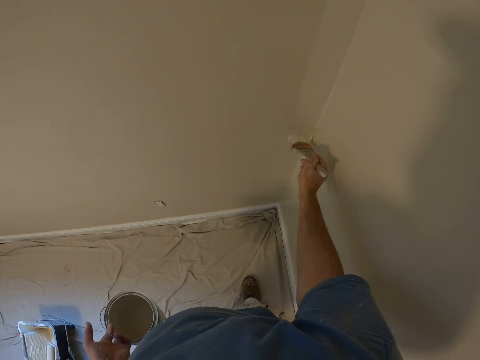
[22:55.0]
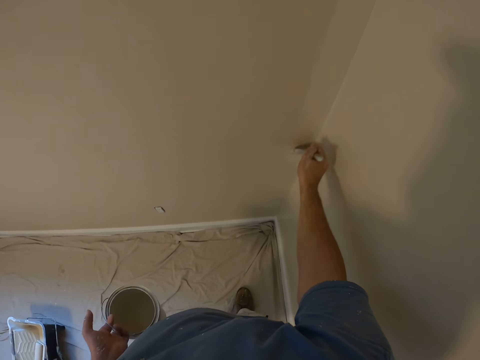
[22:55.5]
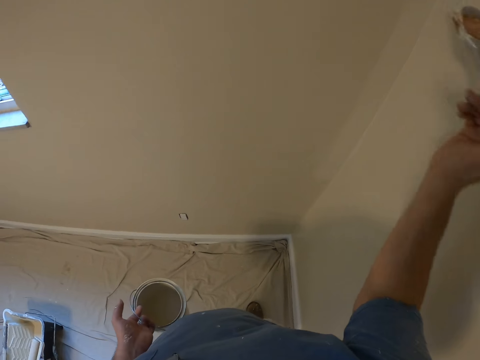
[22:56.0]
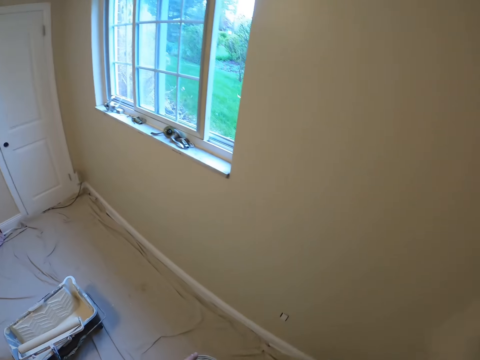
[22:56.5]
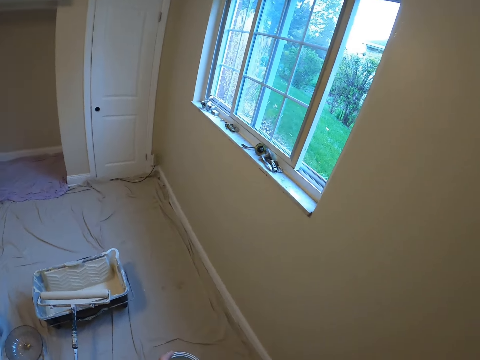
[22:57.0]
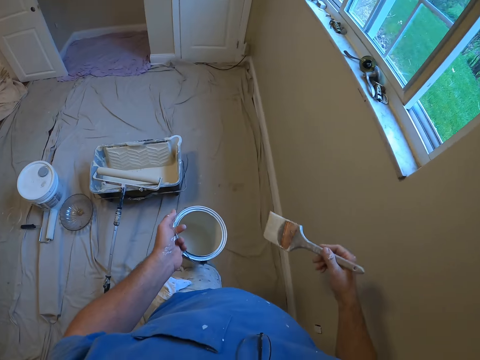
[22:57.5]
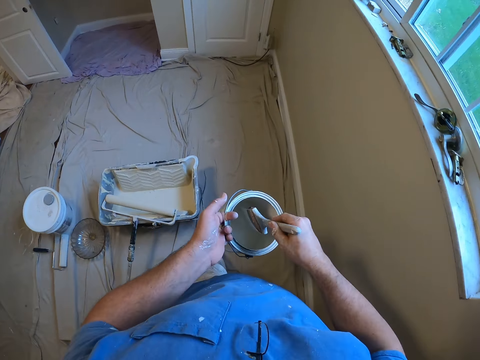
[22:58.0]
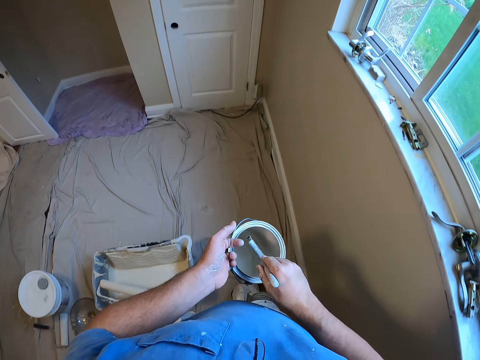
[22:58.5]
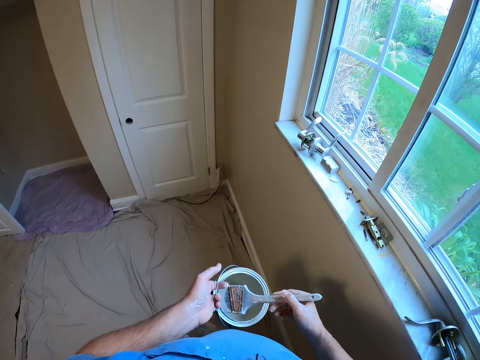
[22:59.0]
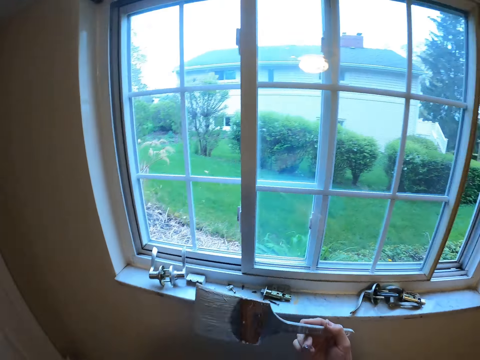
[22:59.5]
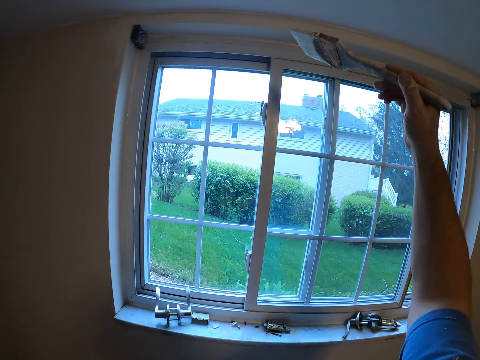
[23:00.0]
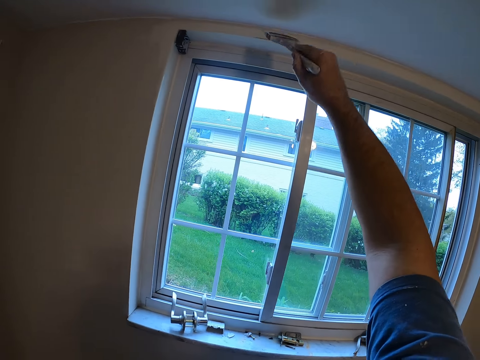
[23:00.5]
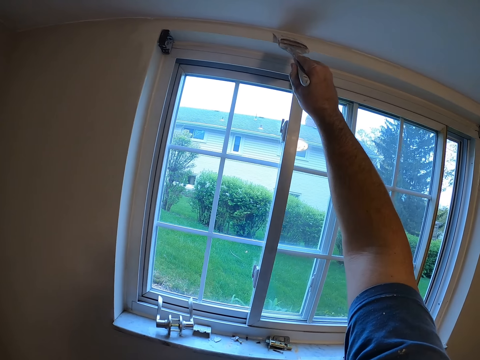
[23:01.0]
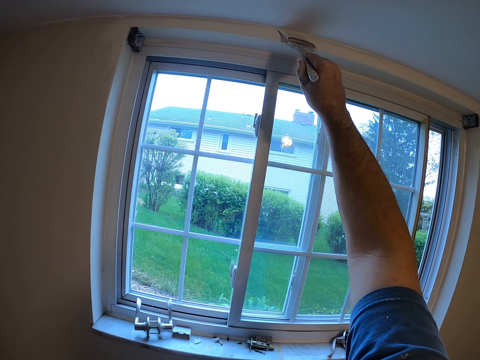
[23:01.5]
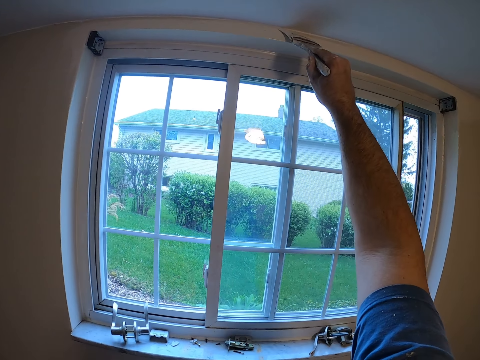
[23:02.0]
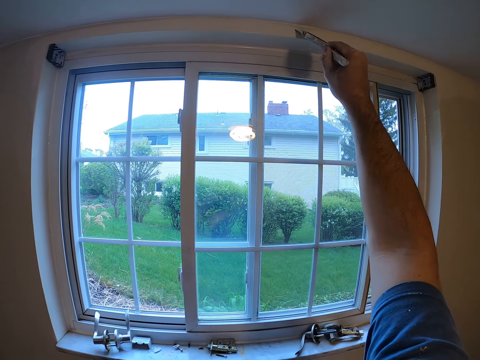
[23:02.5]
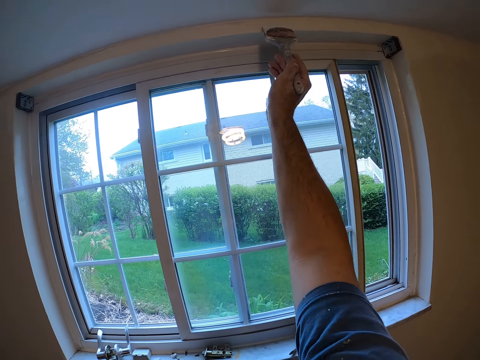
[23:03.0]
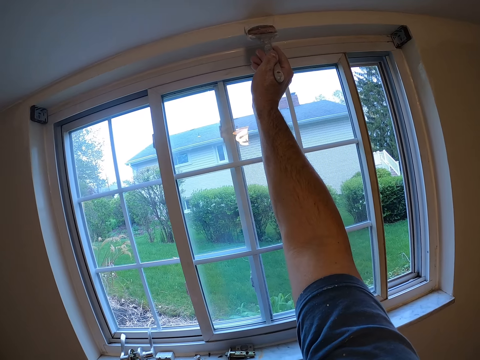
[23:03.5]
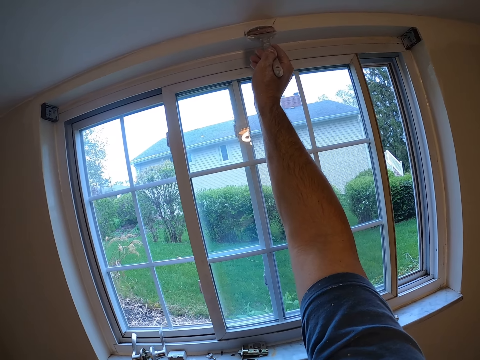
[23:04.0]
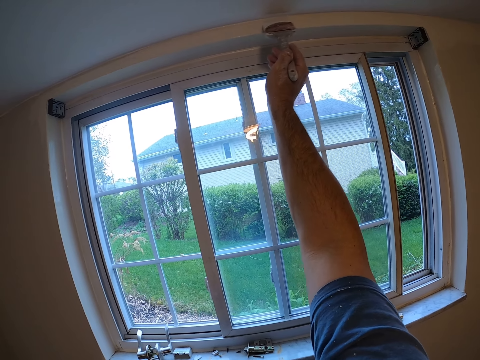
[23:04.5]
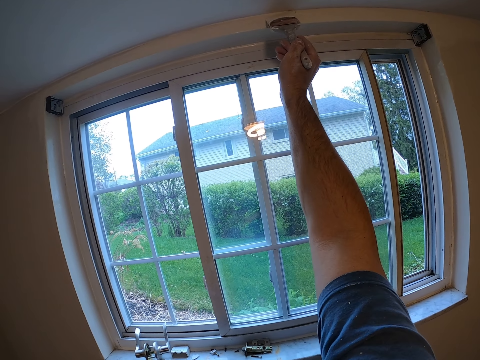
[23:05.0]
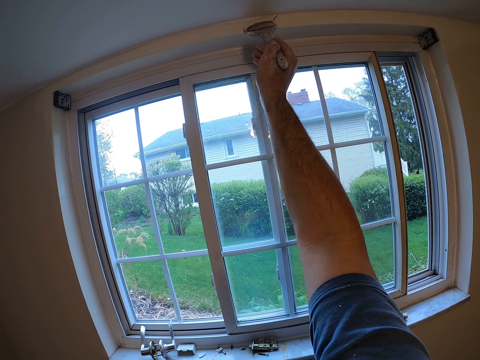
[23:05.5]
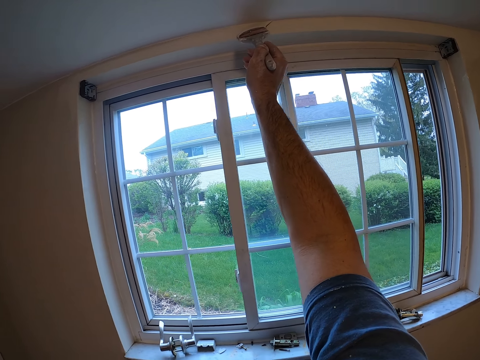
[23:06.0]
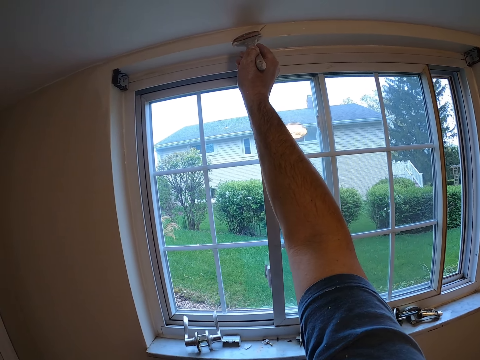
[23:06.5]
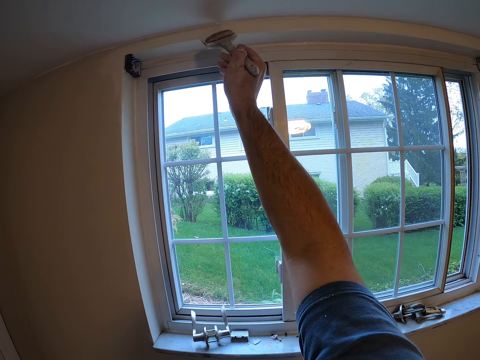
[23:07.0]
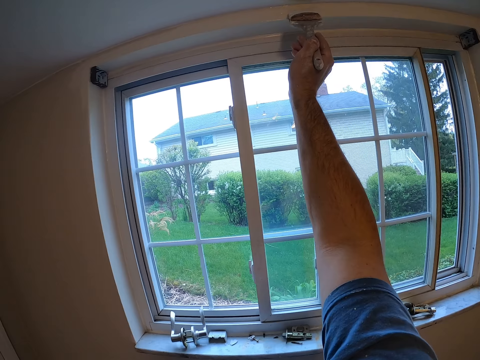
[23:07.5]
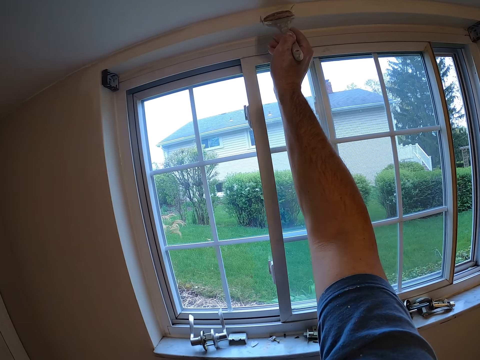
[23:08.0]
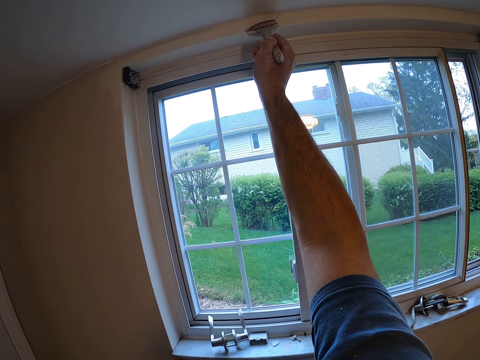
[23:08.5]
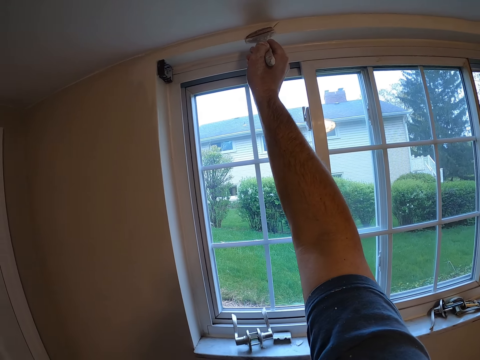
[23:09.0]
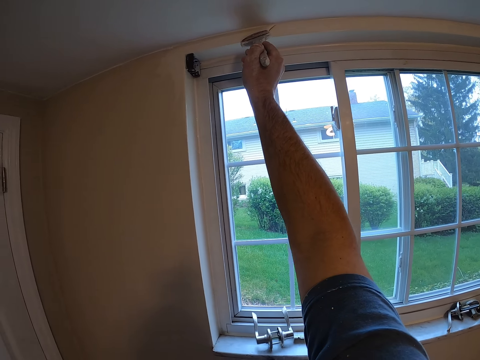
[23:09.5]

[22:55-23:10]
The camera wearer walks towards the window. They dip the paint brush into the paint bucket. They walk around the room. They paint the wall around the window with the paint brush.

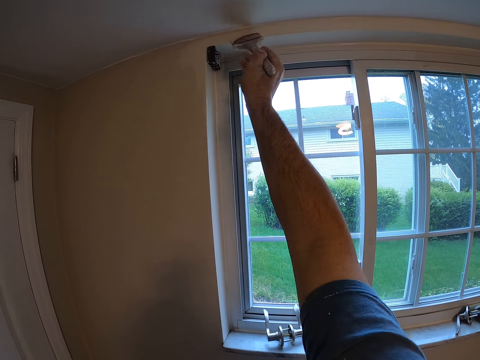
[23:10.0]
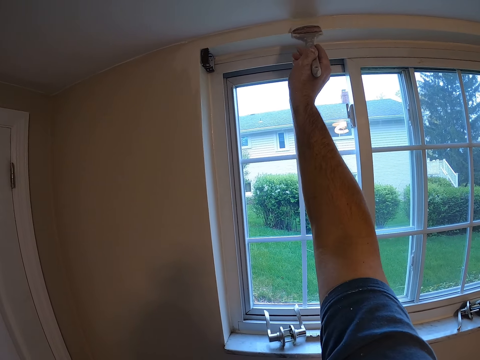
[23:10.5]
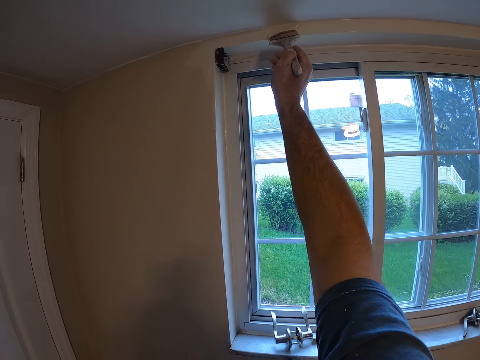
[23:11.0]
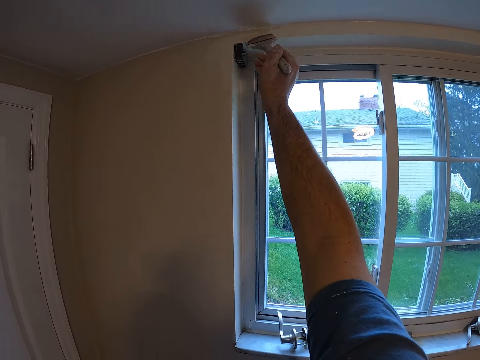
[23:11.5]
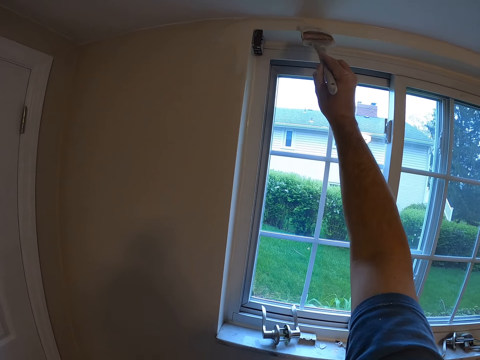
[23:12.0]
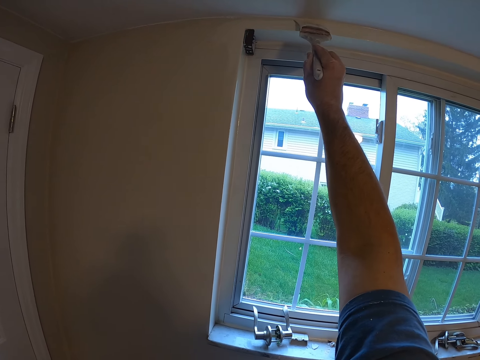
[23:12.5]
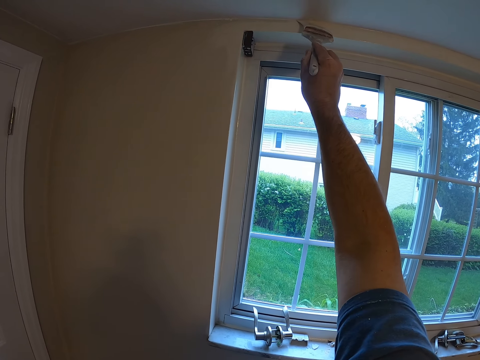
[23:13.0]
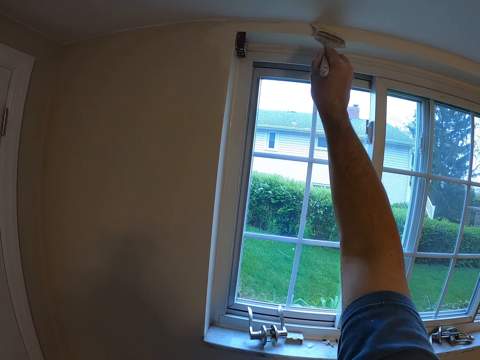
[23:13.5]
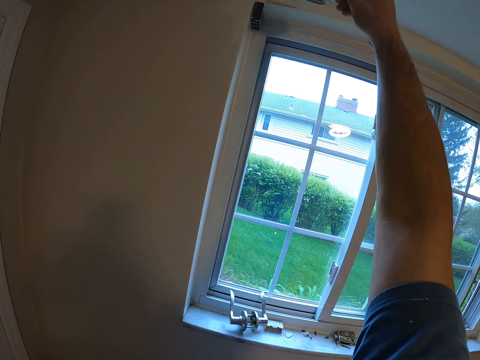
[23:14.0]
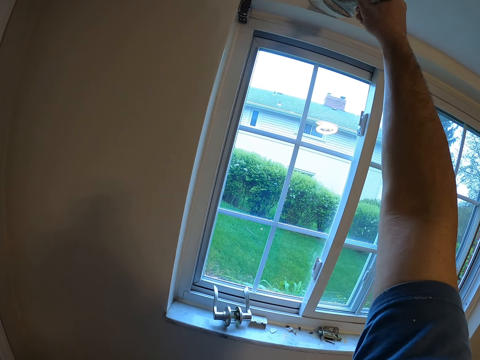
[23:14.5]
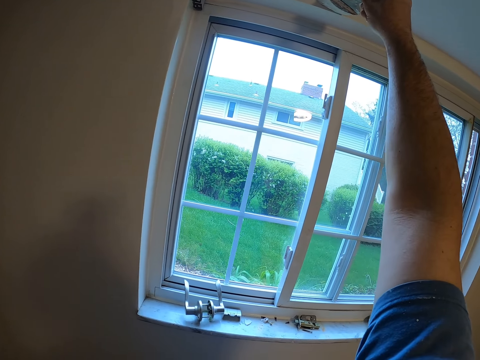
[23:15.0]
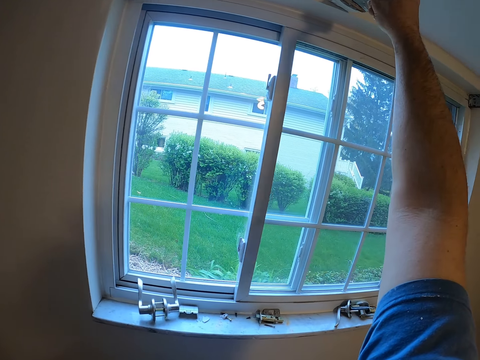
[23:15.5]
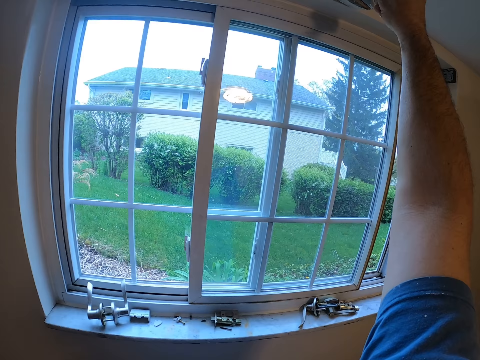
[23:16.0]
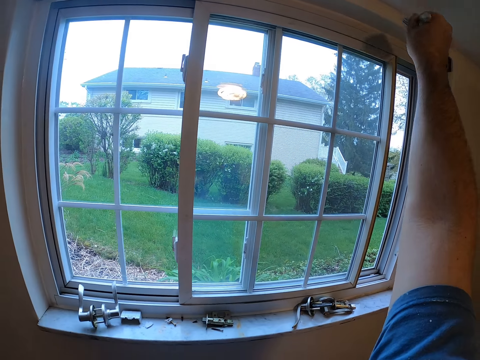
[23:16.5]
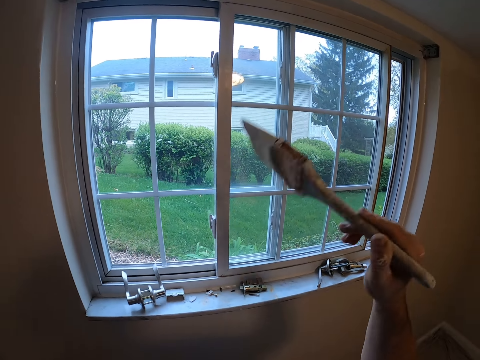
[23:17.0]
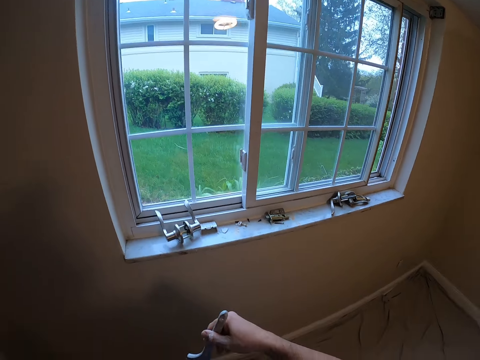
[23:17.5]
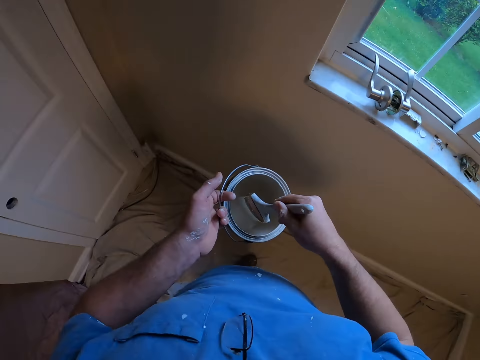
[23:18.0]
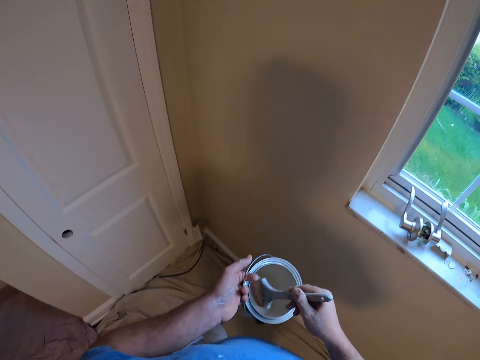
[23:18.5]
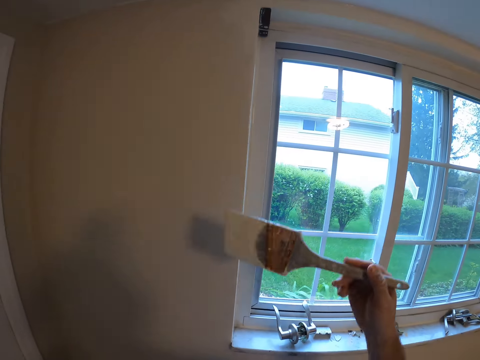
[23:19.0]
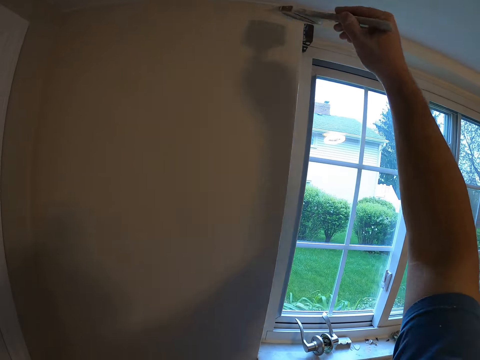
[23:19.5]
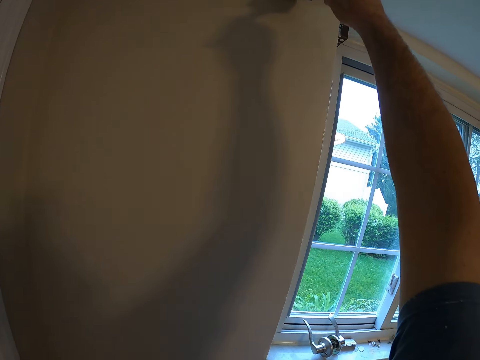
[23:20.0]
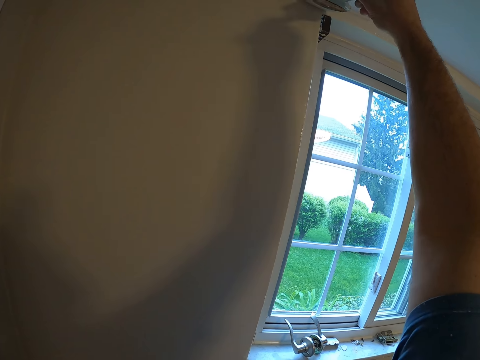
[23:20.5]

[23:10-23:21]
The camera wearer dips the paint brush into the paint bucket. They paint the wall around the window with the paint brush.
